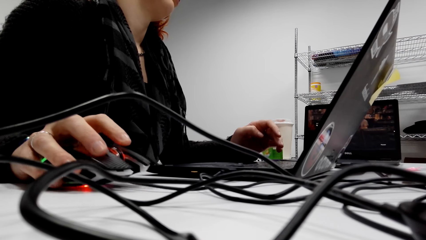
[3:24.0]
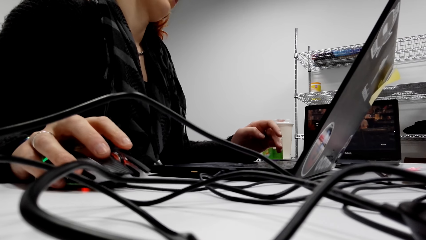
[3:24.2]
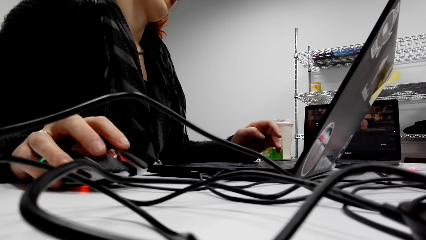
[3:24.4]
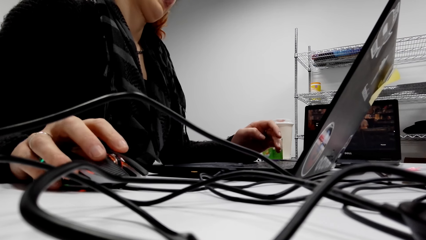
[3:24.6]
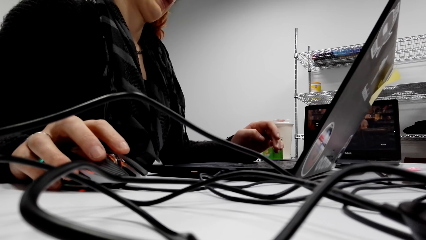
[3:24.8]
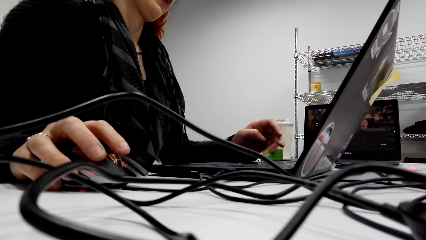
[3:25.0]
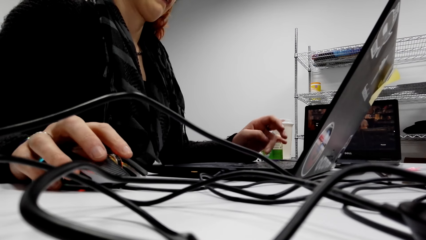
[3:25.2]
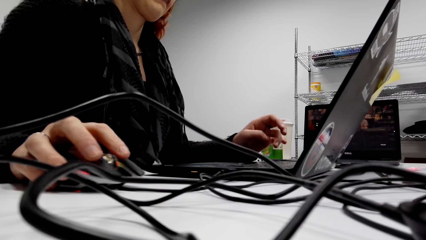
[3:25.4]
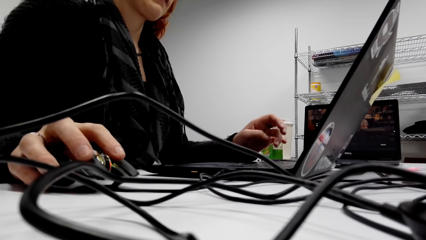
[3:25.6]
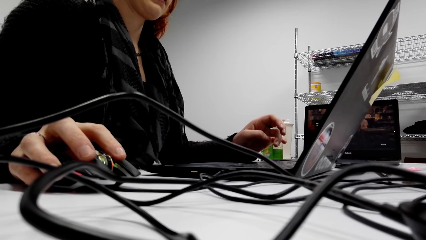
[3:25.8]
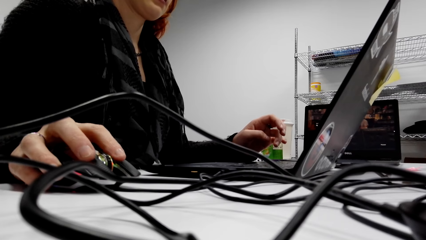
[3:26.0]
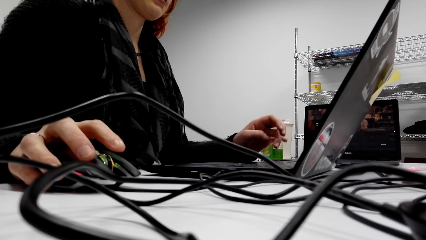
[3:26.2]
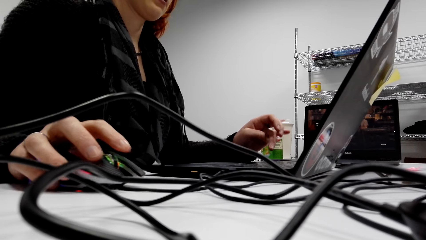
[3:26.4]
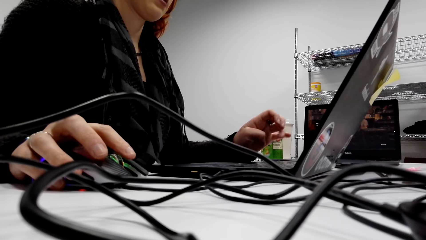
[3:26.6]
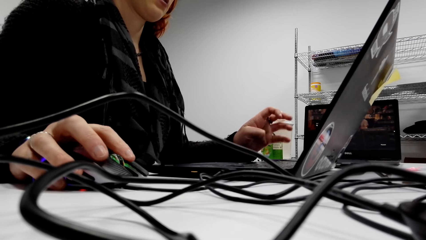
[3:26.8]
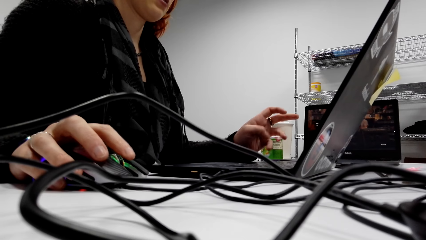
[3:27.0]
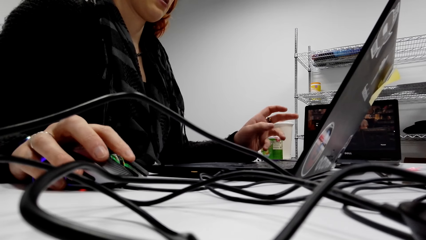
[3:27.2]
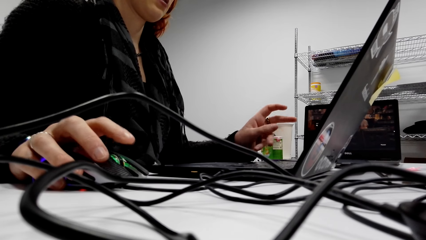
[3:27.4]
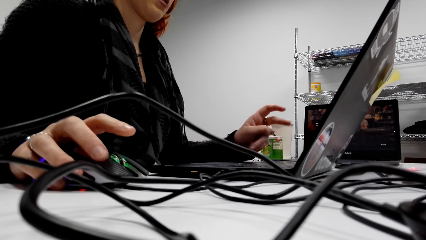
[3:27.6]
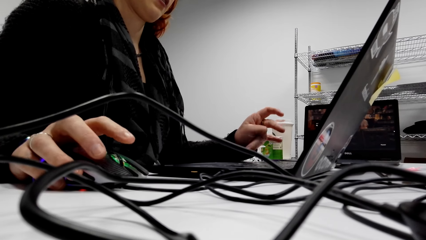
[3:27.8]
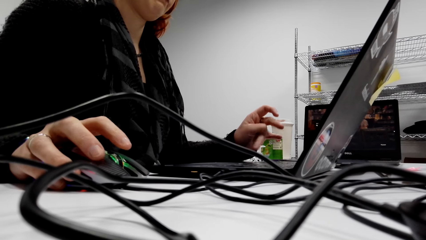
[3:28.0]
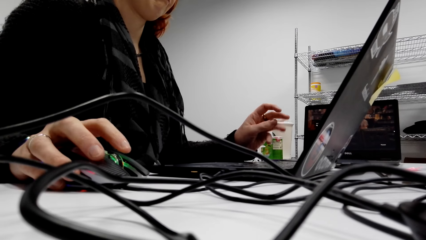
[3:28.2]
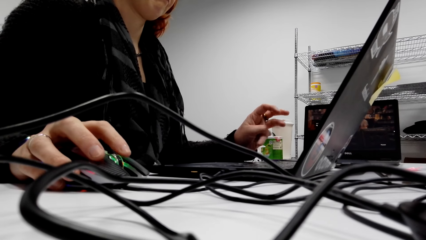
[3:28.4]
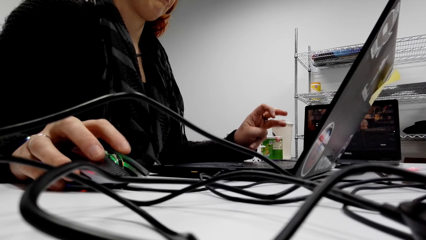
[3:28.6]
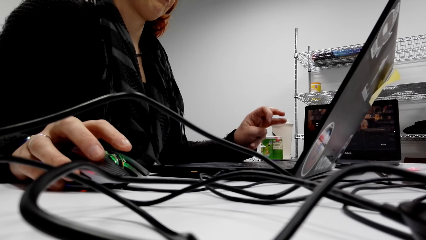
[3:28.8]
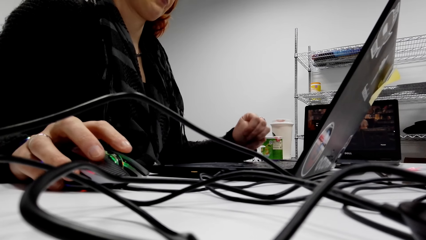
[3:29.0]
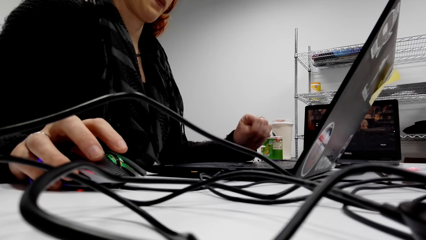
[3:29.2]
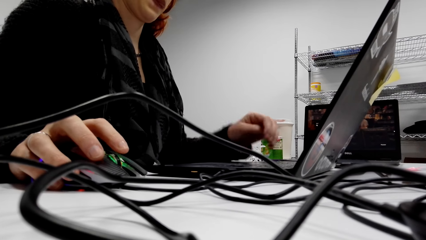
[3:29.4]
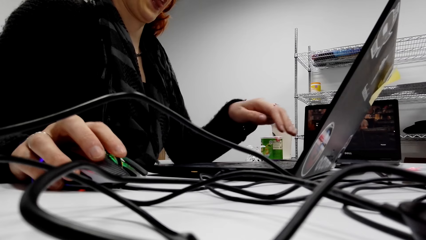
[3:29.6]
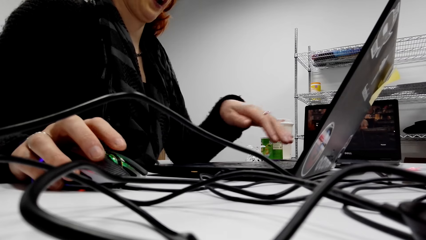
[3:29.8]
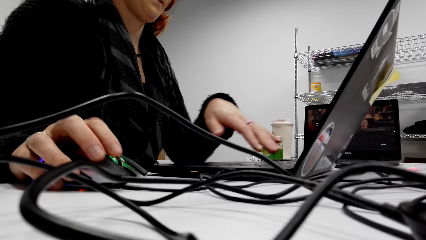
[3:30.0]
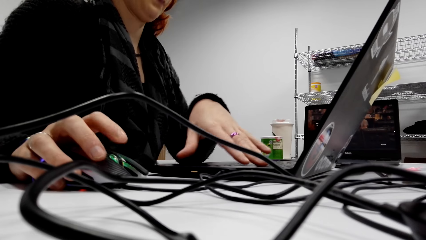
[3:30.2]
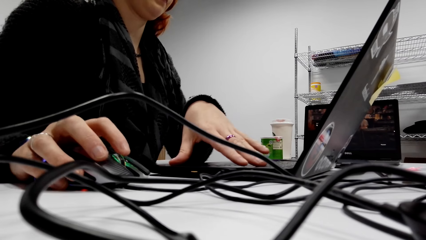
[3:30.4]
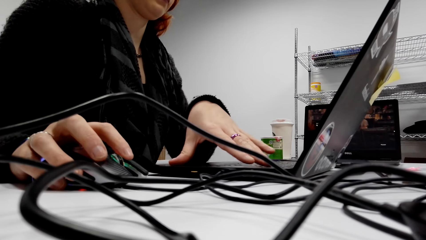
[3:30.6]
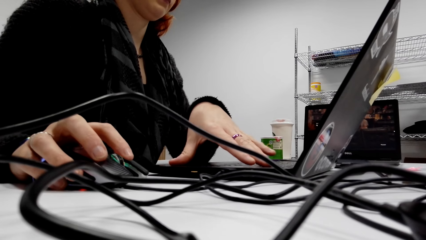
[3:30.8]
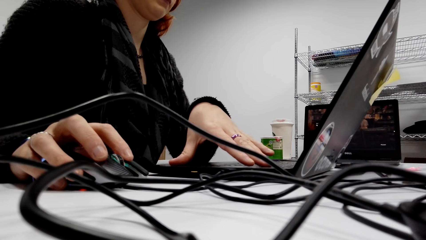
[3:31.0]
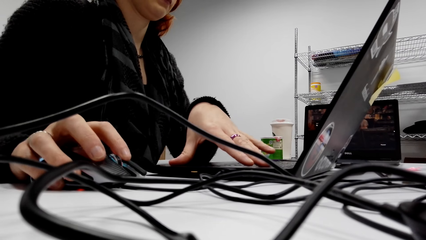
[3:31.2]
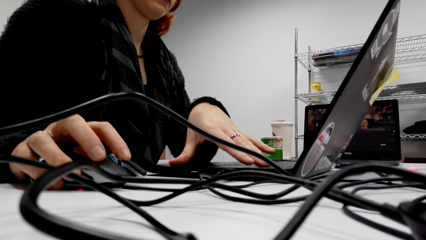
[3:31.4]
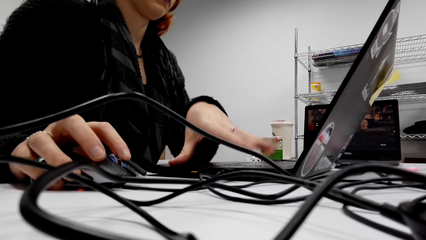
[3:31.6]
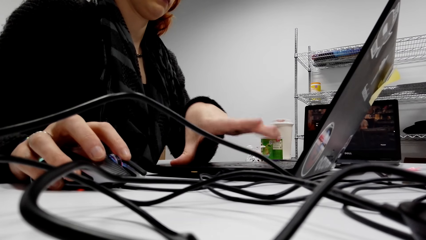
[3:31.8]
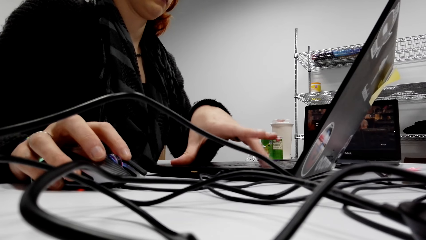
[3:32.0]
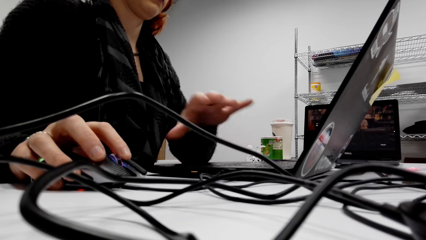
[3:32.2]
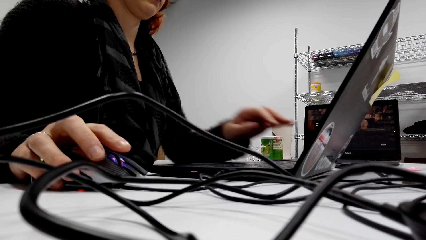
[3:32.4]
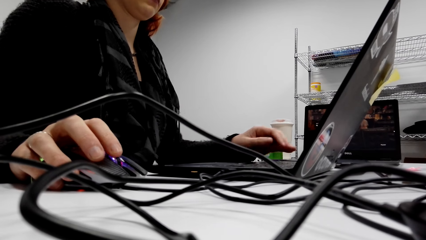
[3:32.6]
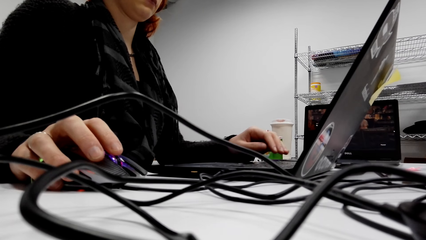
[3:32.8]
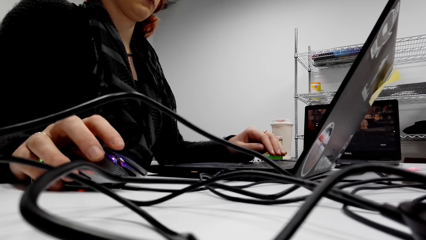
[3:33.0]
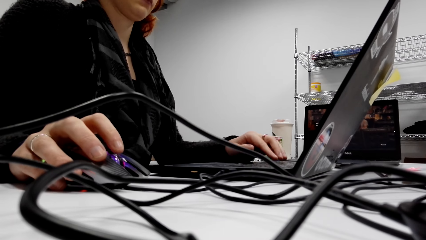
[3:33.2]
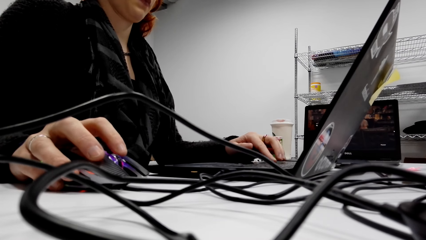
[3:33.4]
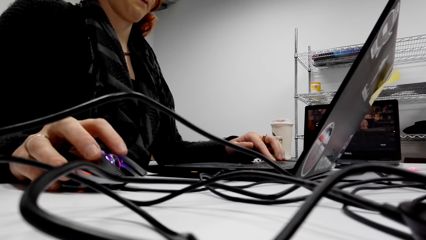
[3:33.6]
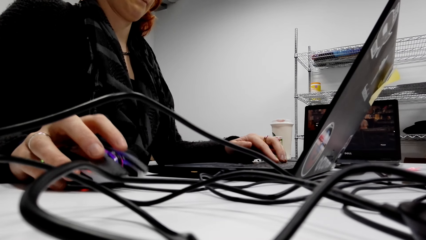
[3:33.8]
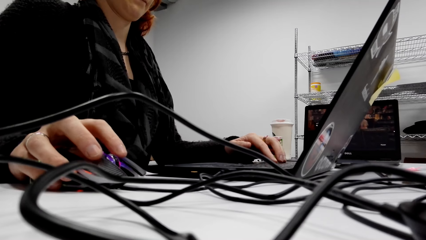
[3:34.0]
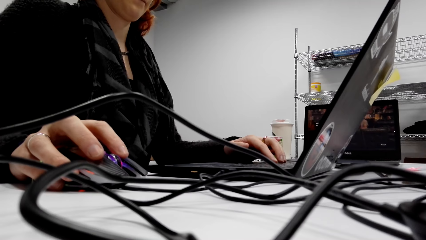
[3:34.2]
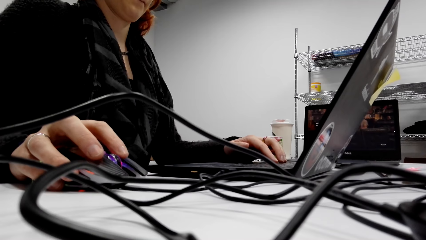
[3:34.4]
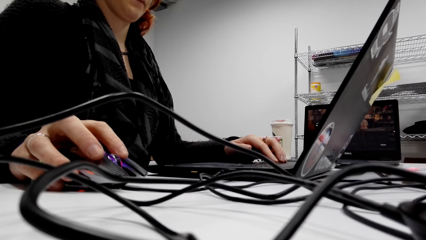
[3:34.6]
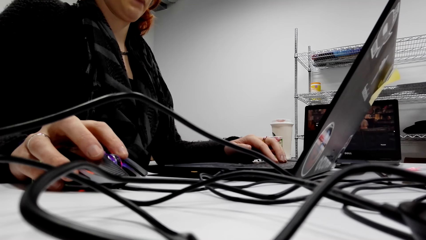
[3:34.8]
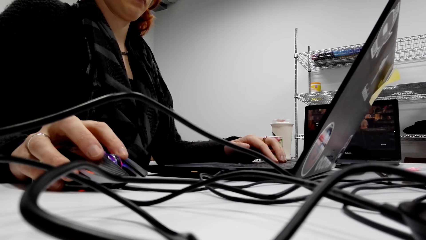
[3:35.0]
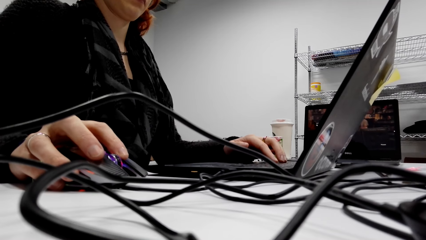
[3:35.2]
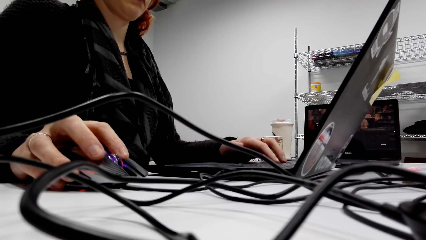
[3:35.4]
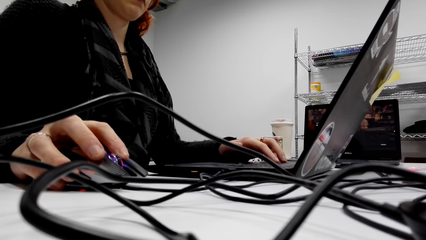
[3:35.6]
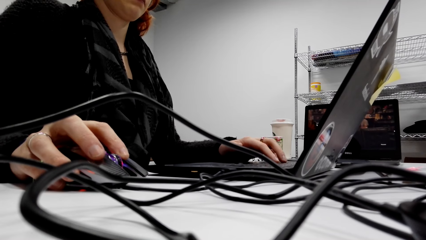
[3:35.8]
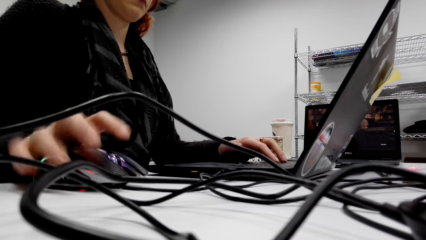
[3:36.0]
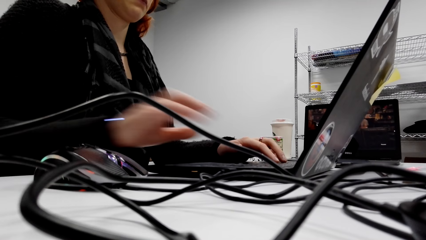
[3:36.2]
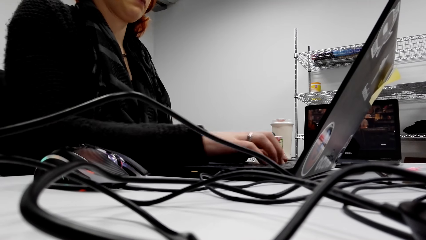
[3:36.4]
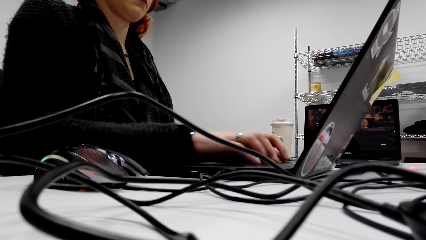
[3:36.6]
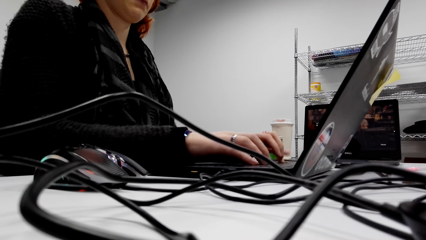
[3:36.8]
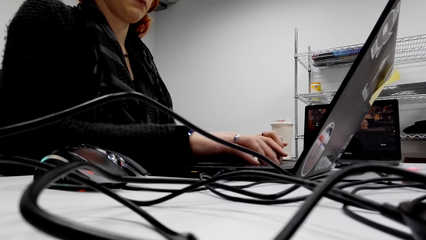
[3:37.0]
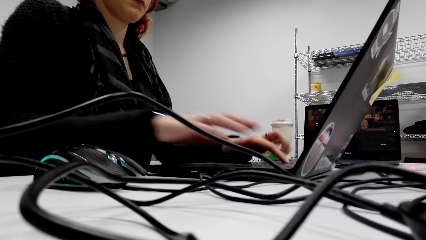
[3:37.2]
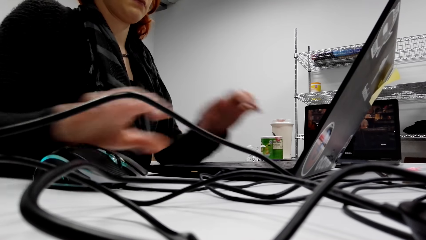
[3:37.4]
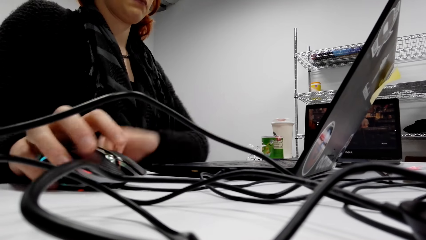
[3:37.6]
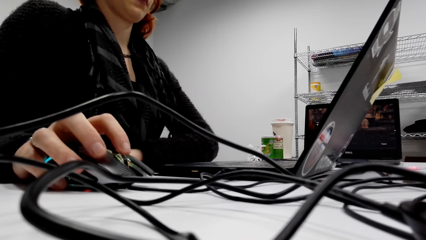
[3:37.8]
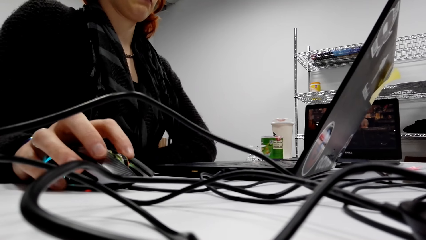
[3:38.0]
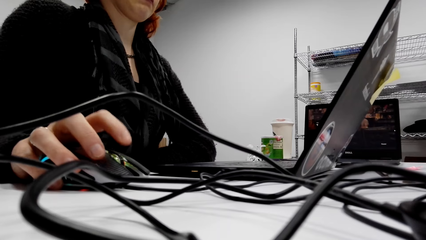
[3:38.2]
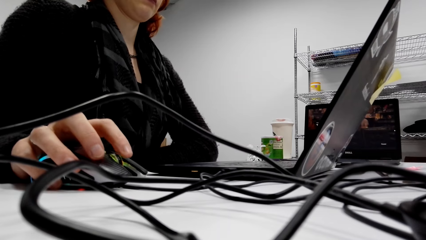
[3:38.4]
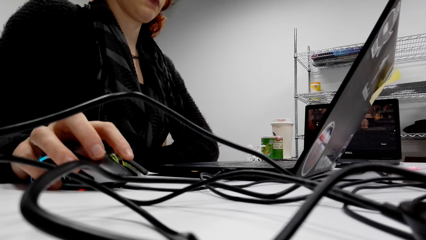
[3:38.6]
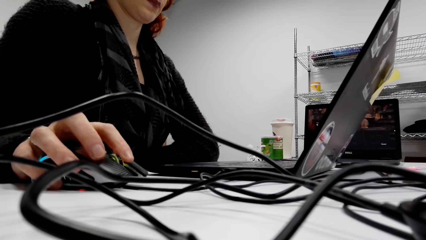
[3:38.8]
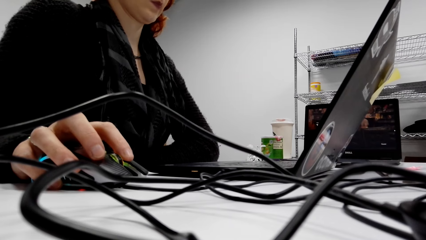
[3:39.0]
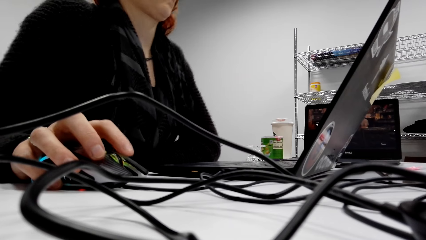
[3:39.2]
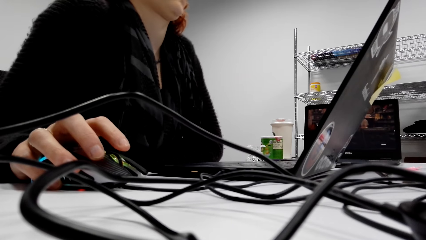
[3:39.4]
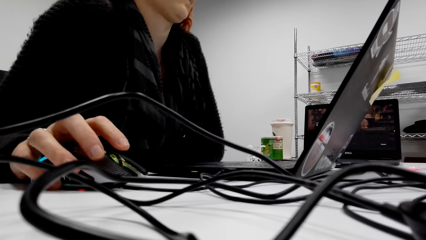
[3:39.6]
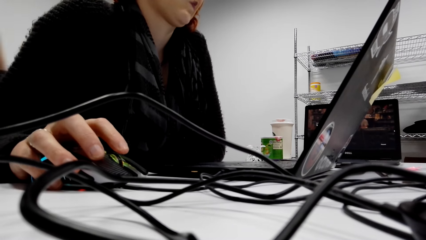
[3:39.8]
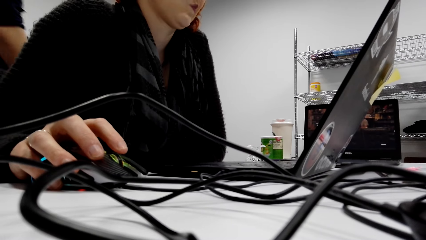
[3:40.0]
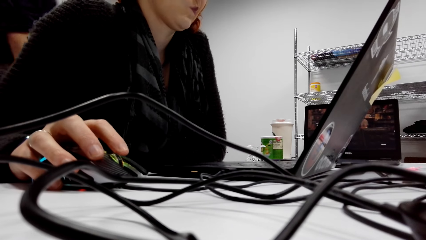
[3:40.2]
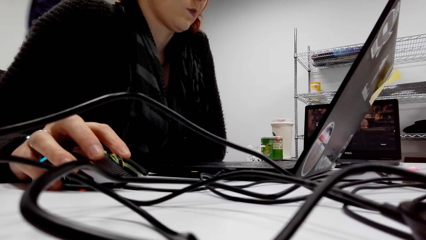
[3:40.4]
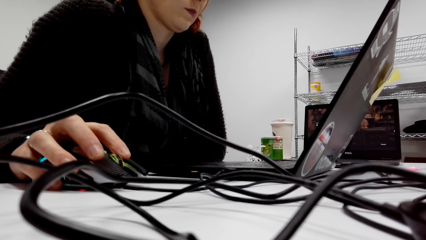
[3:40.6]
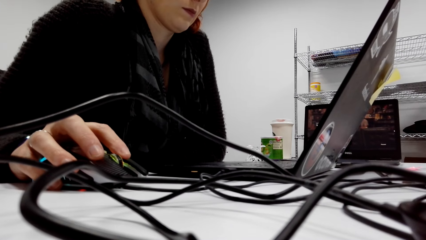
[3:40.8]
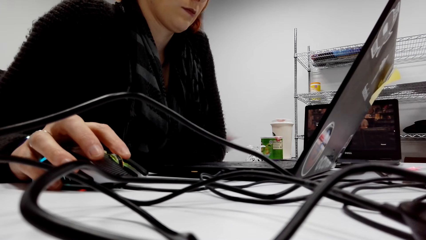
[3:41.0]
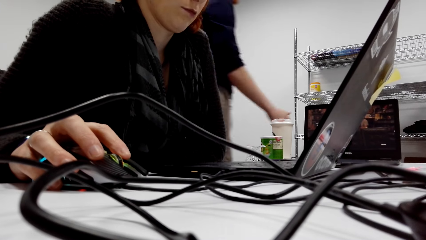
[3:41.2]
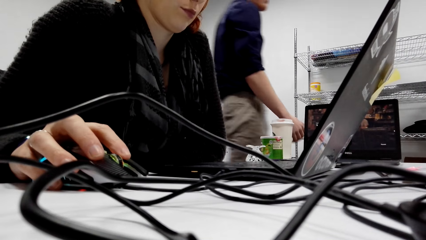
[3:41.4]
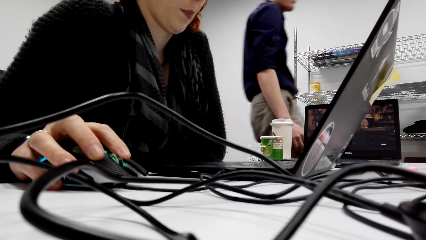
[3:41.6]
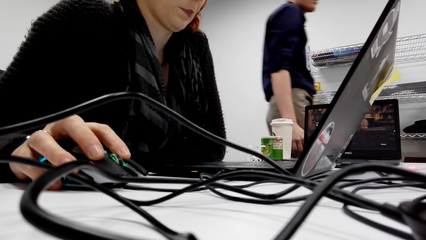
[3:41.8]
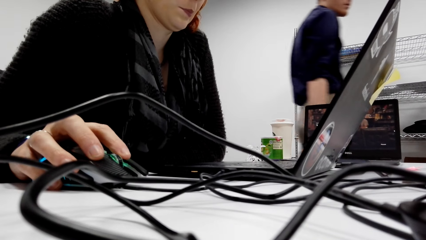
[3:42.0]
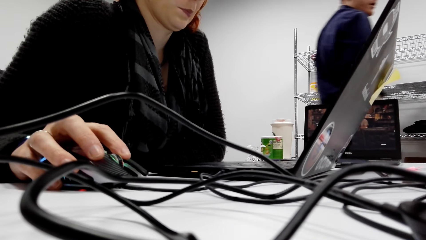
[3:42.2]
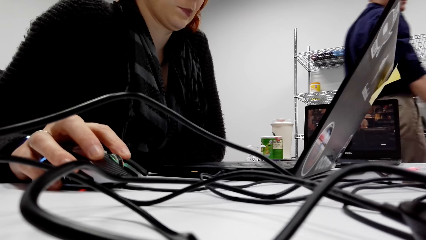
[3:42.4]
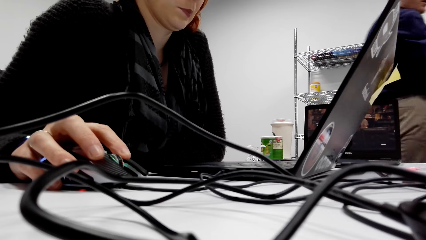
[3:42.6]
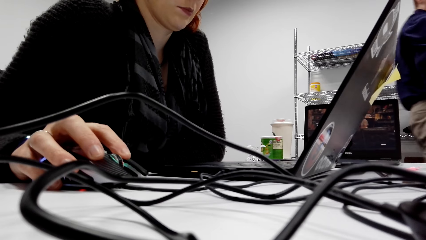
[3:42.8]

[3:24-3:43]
A lady types on the screen, scrolls the mouse, types on the keyboard and scrolls the mouse.
